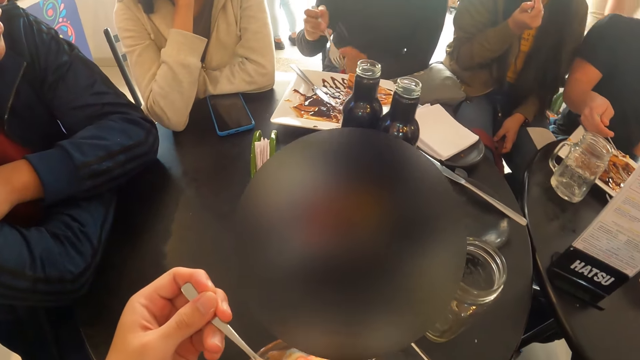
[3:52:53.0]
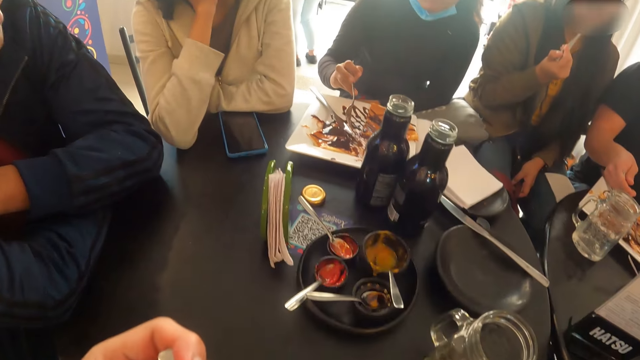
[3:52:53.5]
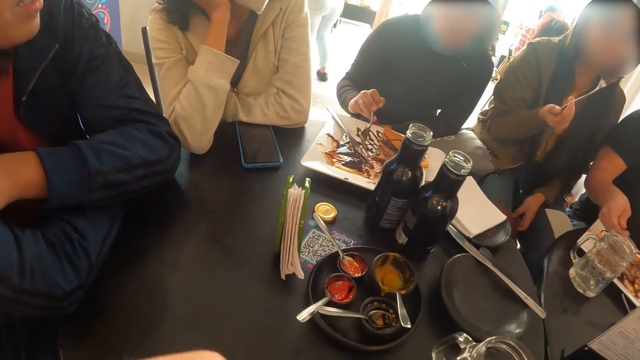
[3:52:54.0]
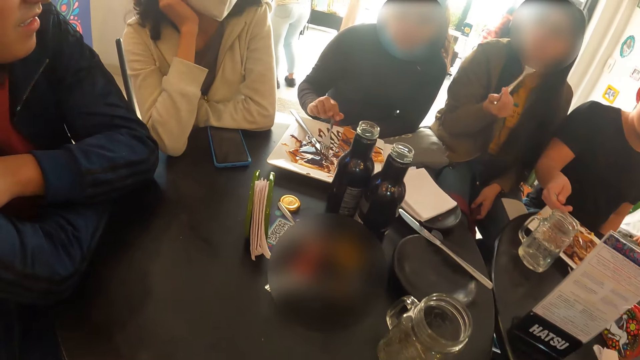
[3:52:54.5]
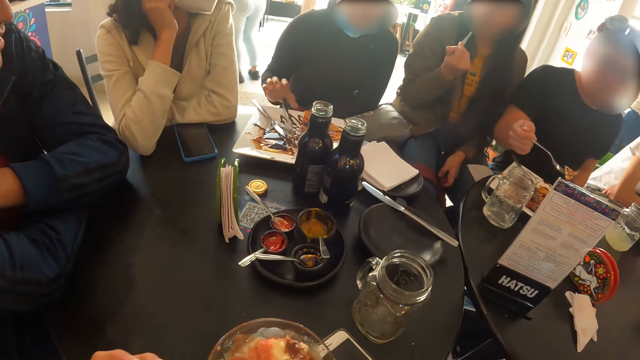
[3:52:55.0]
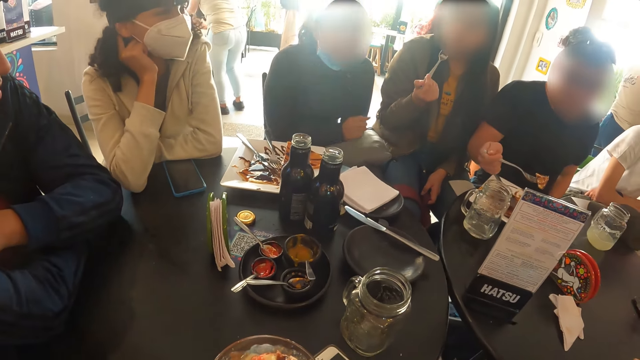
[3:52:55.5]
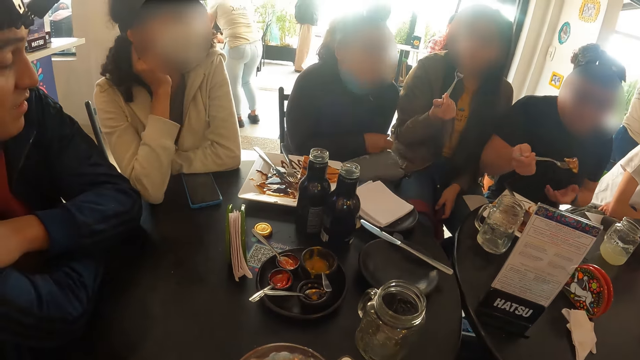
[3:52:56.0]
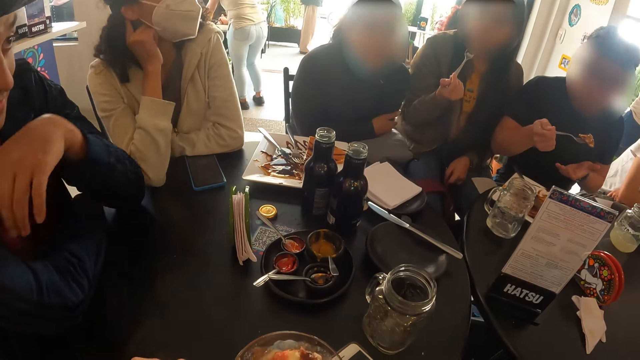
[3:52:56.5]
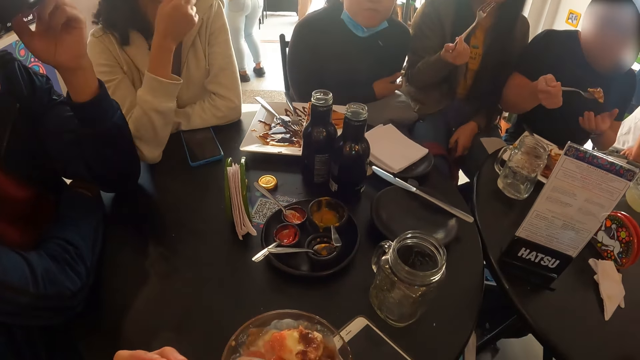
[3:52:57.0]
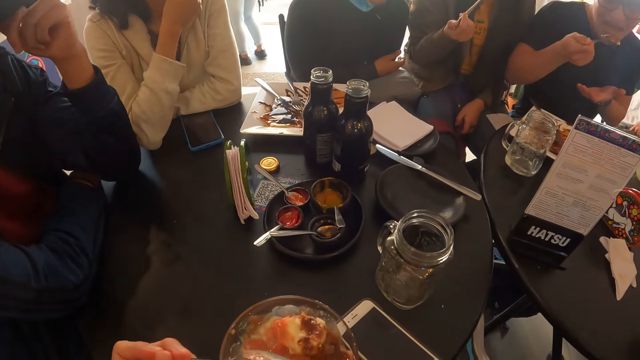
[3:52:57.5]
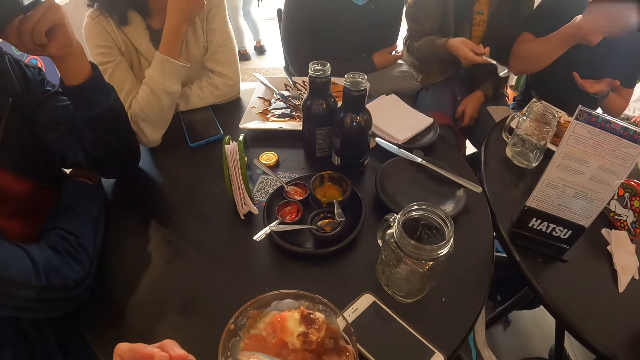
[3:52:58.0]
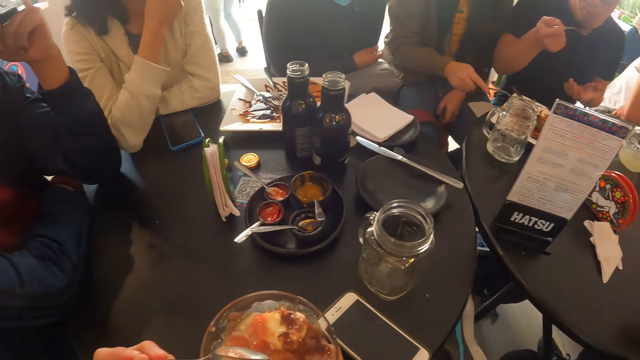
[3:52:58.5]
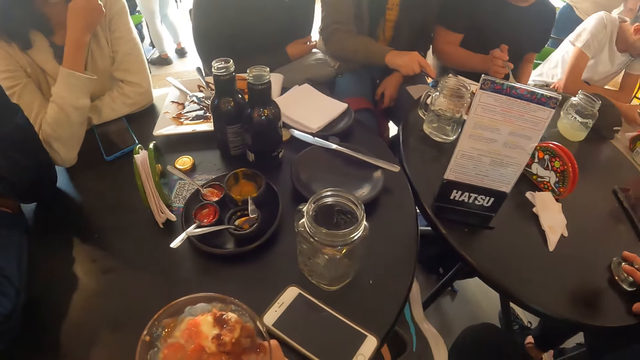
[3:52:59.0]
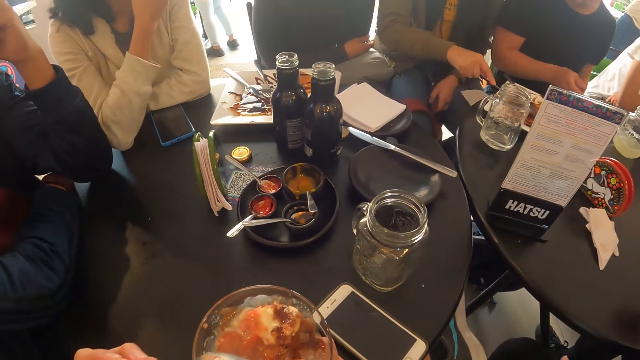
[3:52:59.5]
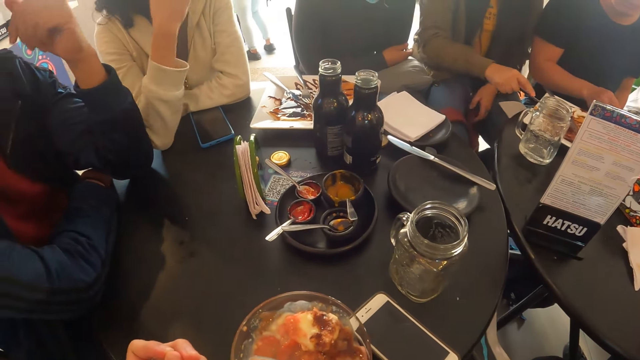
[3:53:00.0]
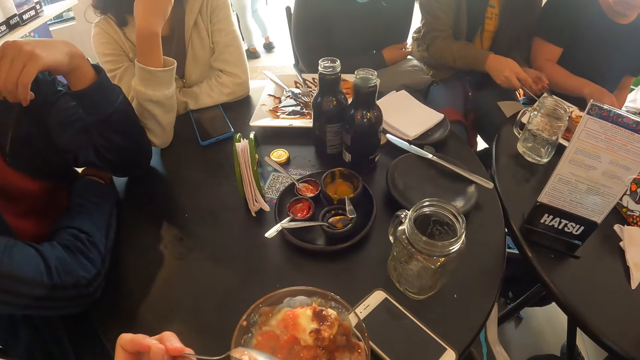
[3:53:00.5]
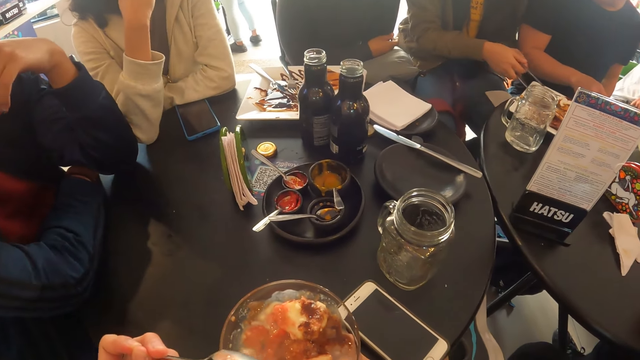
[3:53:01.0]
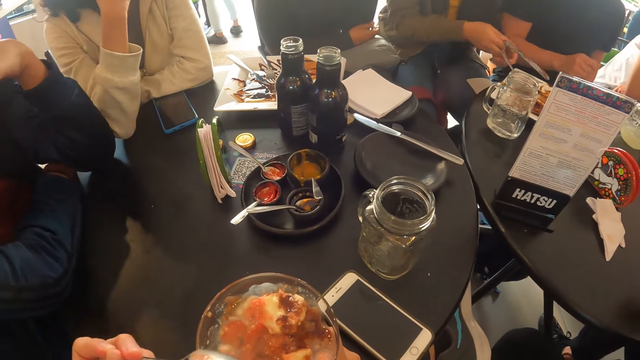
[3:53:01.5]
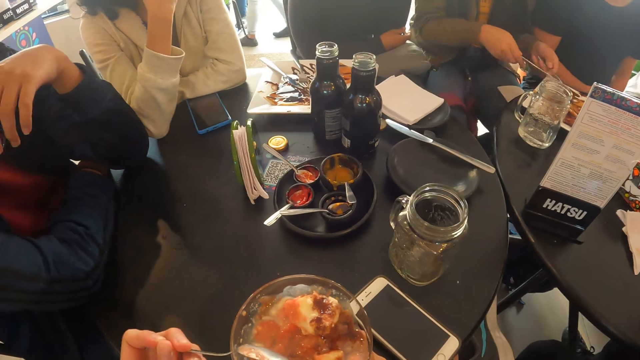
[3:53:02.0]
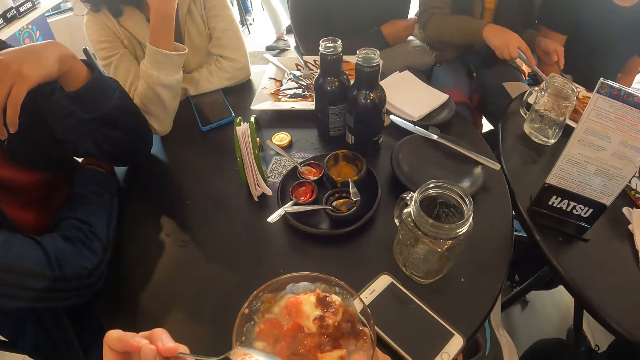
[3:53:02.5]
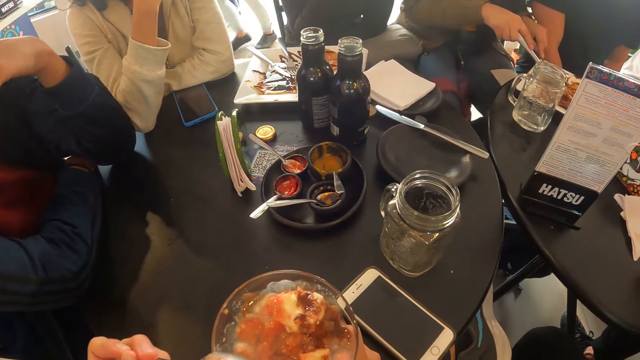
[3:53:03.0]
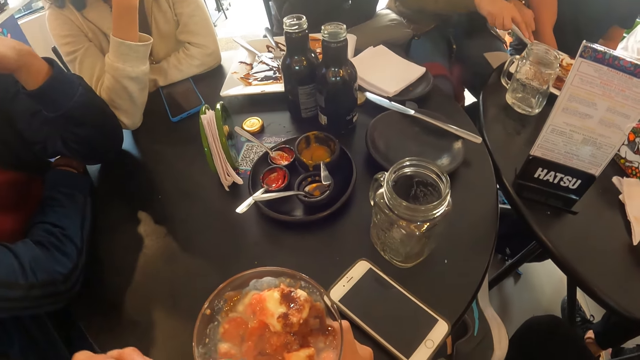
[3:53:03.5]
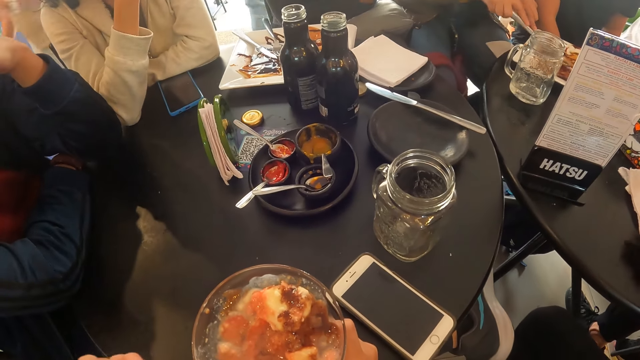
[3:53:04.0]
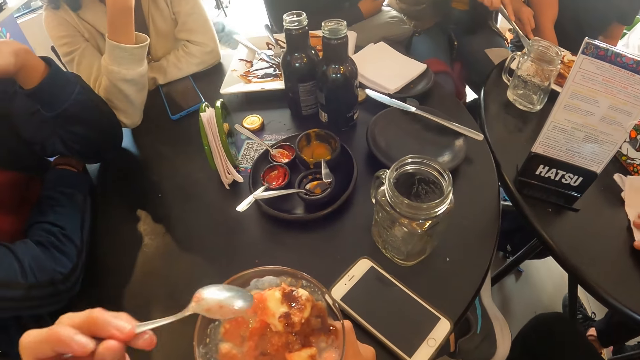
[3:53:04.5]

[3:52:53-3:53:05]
The camera wearer puts something into the mouth. The guy places his left hand on his face. The camera wearer smashes the food with the spoon.

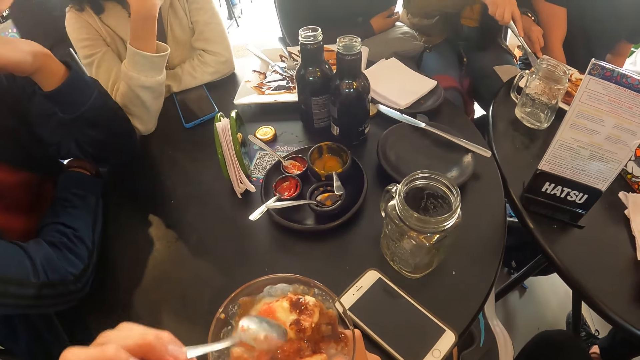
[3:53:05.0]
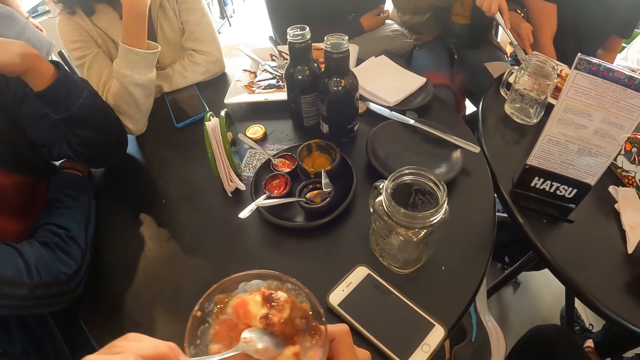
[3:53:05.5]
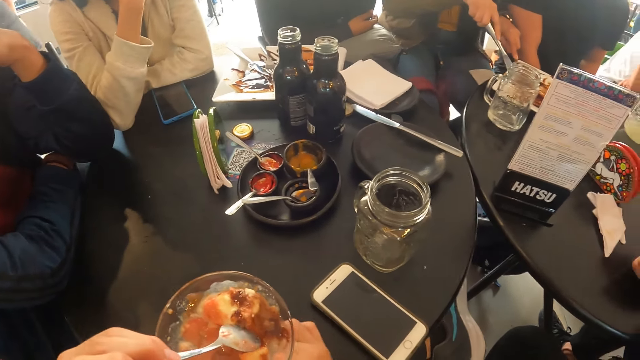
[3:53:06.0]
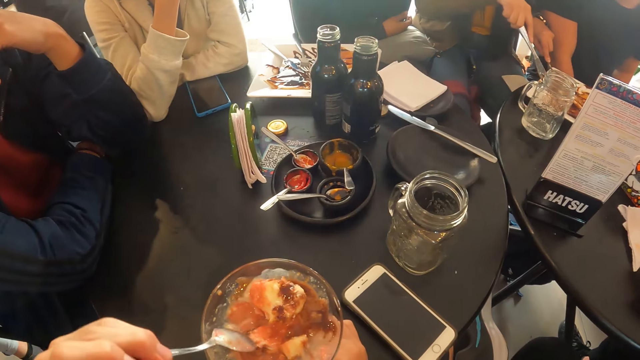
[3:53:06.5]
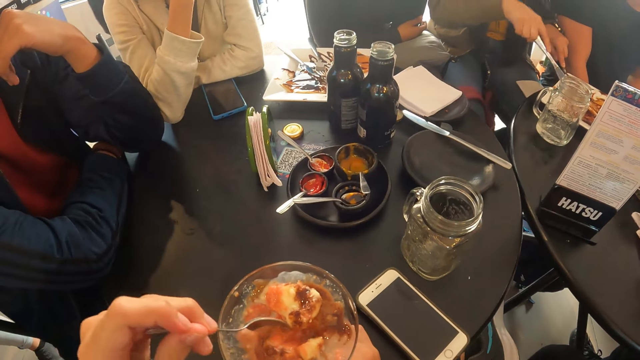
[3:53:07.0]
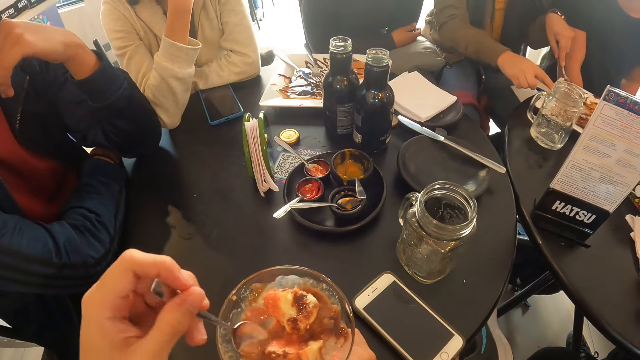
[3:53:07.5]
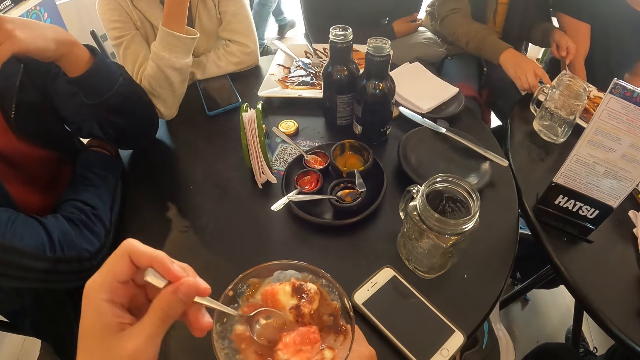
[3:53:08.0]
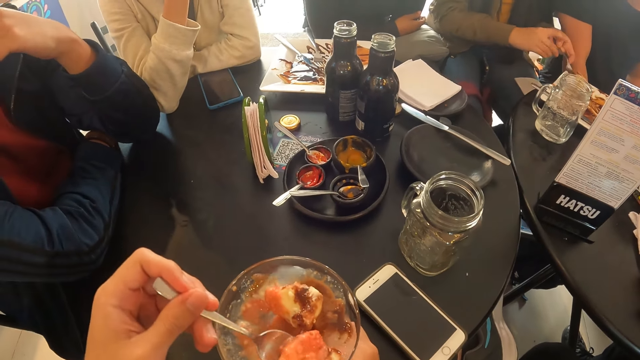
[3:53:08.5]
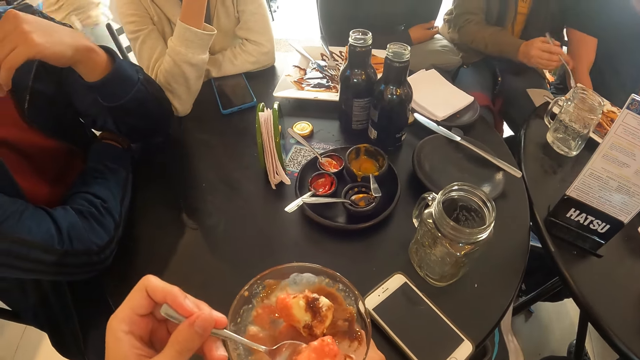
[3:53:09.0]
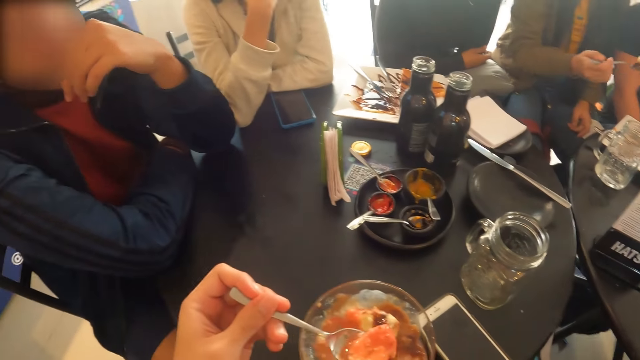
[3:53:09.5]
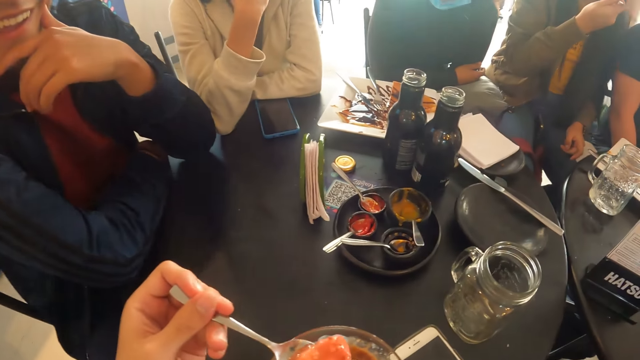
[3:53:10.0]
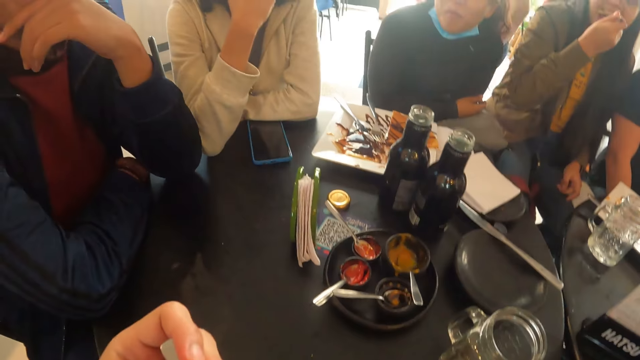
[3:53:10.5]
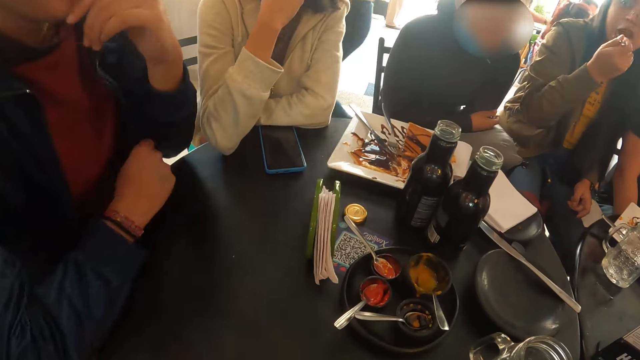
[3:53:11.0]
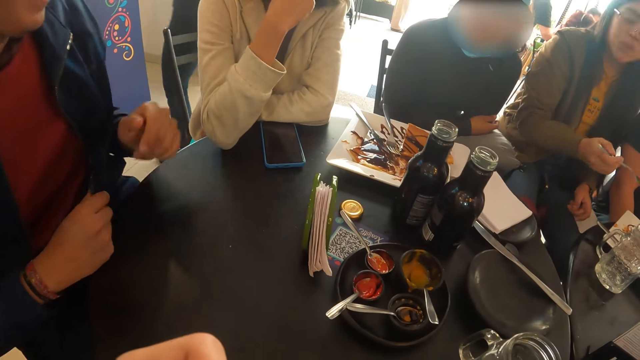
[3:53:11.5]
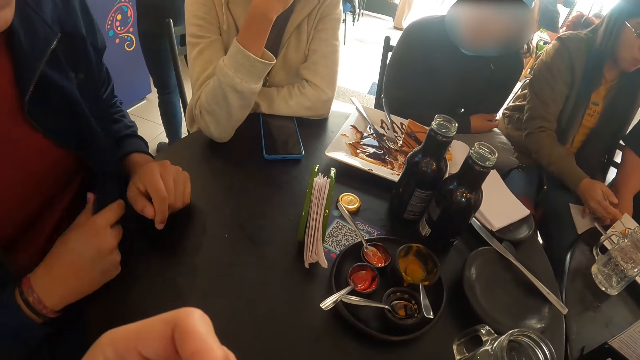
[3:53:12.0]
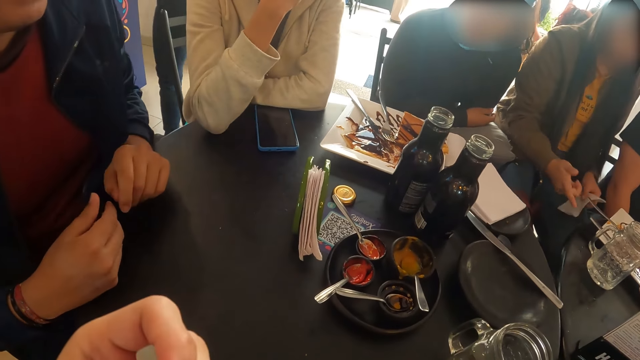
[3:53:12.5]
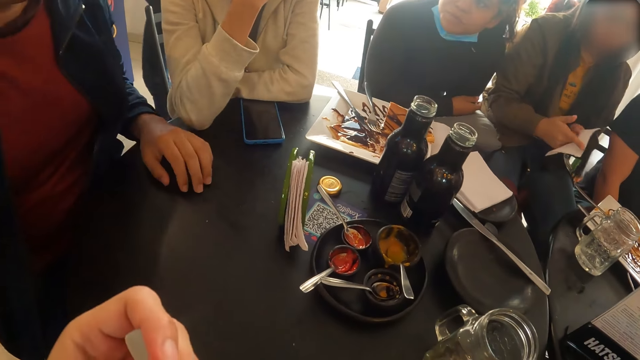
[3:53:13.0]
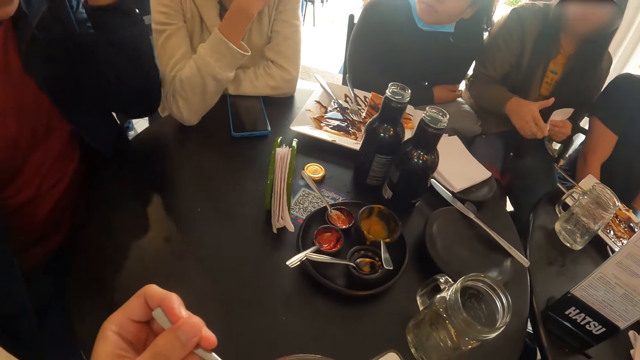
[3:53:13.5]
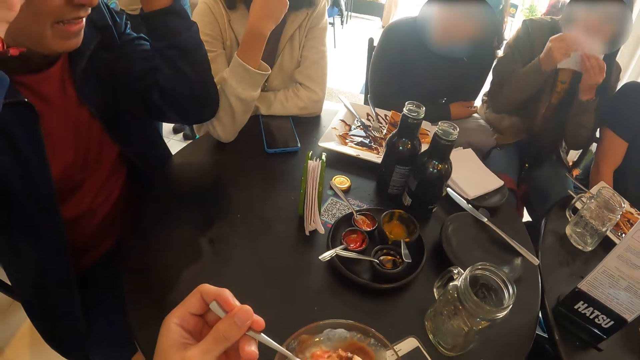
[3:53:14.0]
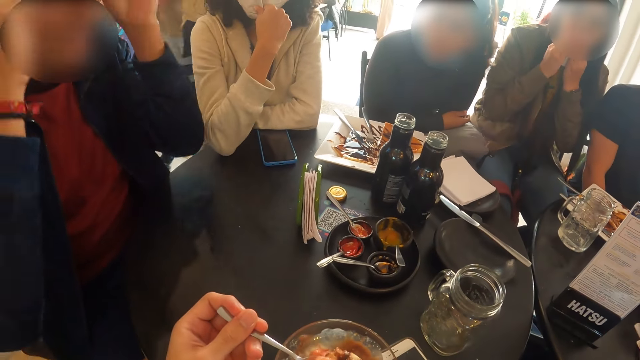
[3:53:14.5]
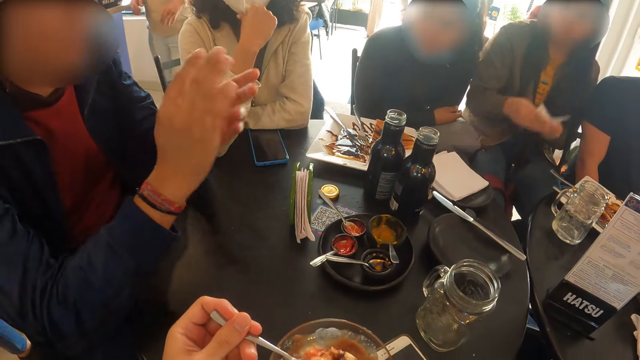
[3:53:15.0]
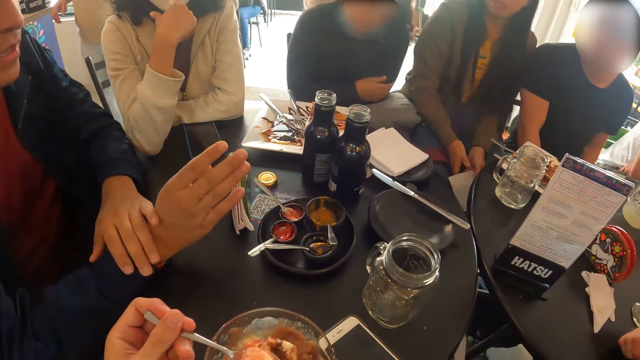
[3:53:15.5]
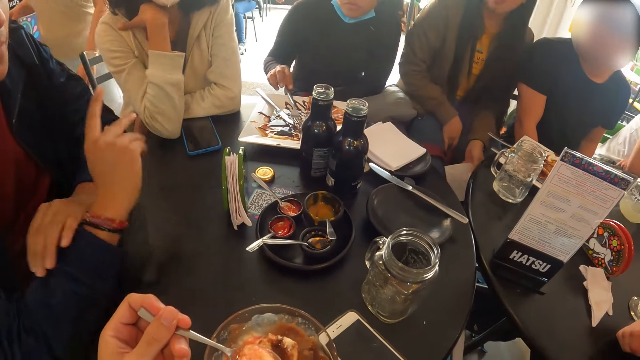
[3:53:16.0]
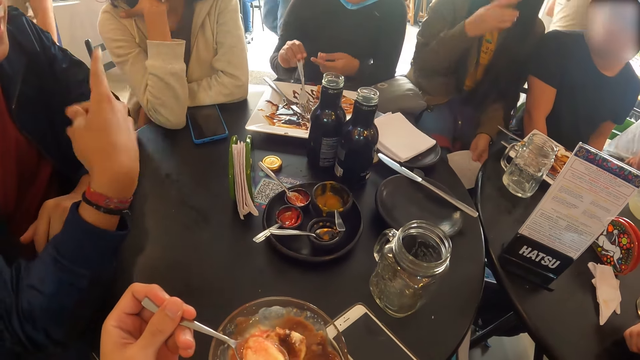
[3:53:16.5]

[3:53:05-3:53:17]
The camera wearer scoops something with a spoon. The guy laughs. The camera wearer scoops something with the spoon again. They put something into the mouth. The guy drops his left hand. He raises his right hand to his head and raises his left hand to his head. He interacts with a girl. He drops both hands. The camera wearer shakes the hand. A lady gestures out.
